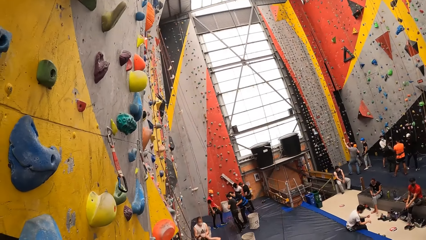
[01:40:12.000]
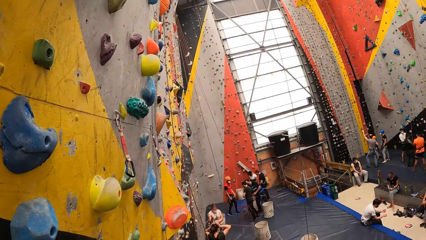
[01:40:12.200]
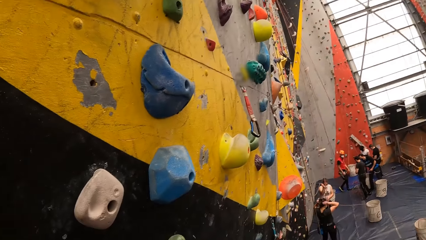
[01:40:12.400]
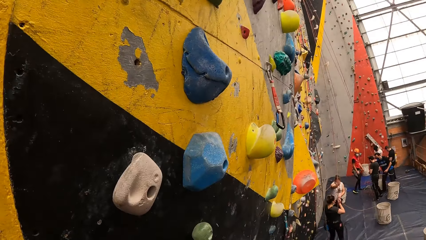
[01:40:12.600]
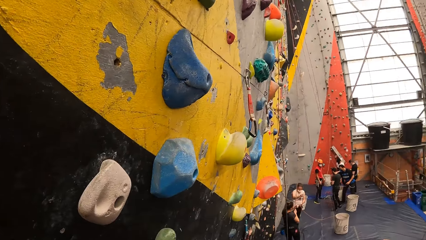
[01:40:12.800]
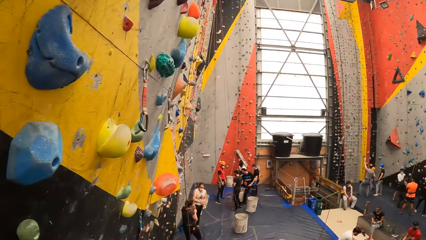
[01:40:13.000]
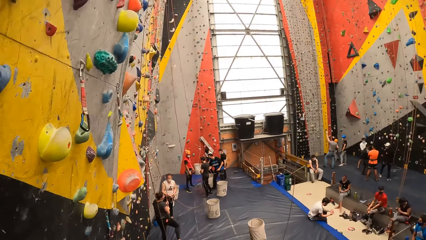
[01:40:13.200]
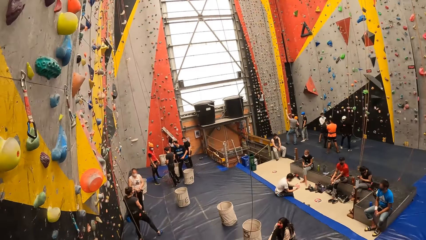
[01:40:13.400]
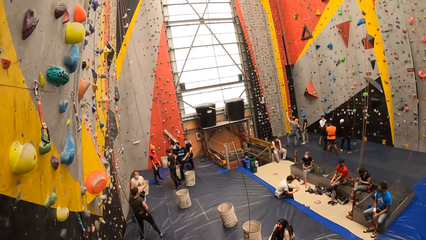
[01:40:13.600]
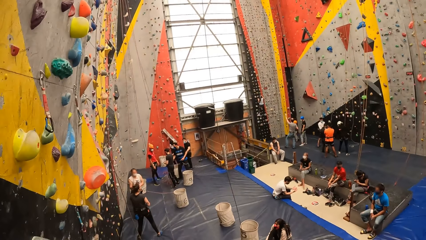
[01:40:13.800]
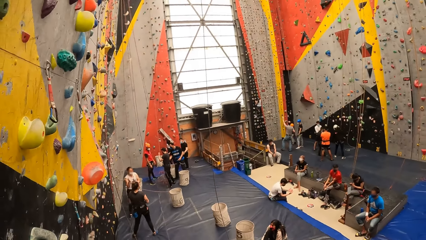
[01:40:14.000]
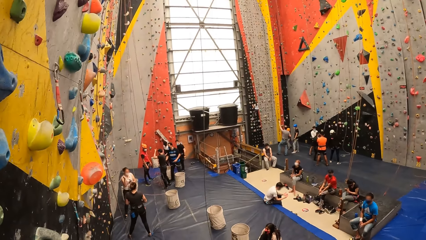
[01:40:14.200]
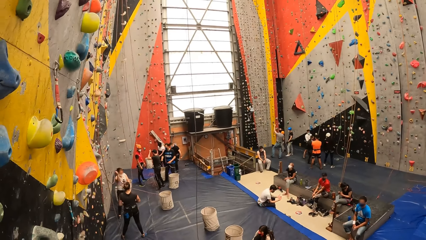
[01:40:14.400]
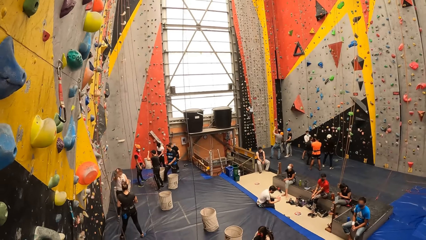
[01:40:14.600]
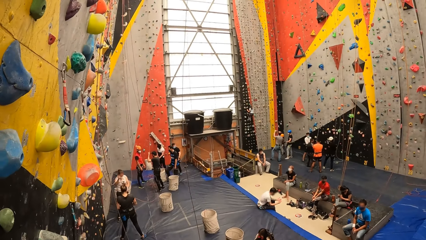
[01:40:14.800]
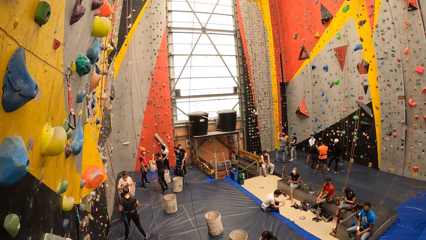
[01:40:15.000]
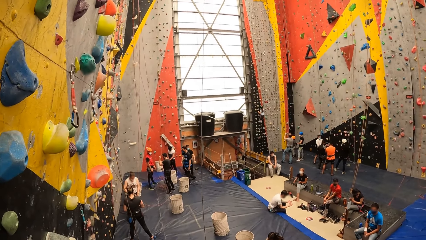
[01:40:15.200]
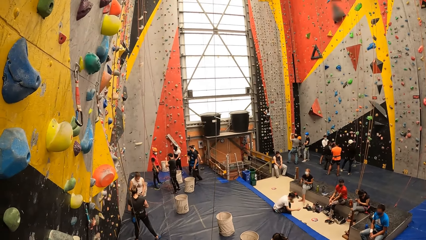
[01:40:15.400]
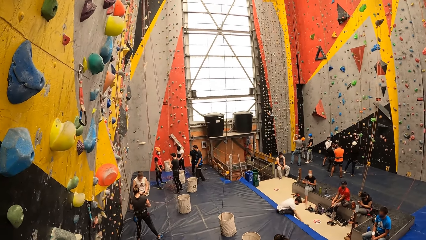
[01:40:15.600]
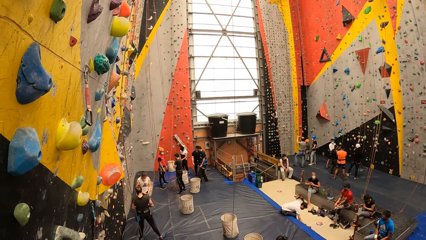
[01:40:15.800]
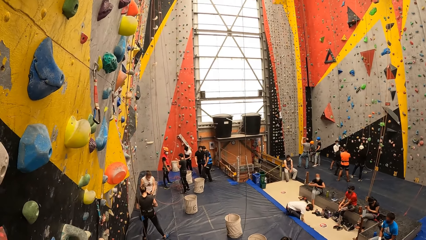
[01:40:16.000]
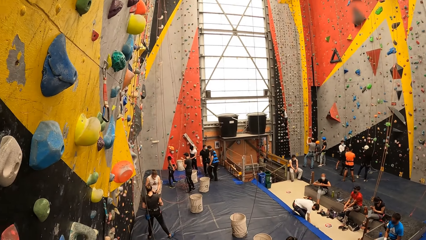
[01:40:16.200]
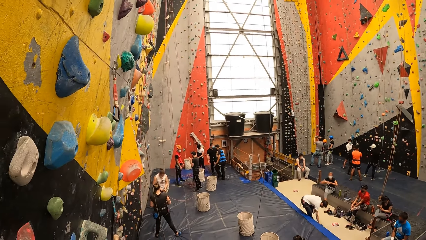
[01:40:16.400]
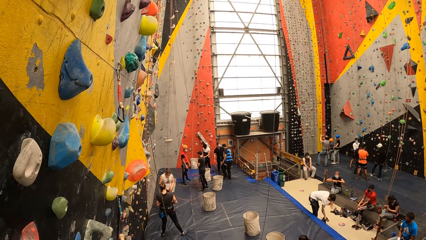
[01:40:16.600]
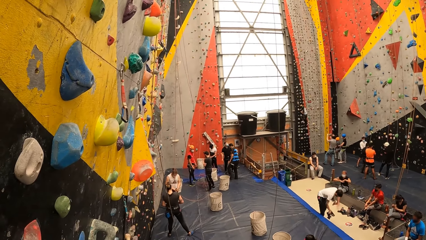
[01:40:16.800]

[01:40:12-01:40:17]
The camera wearer looks around the wall.

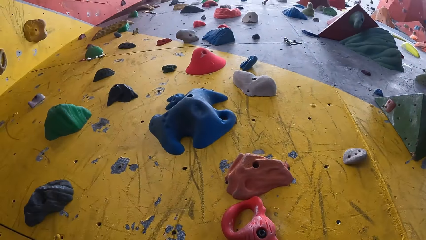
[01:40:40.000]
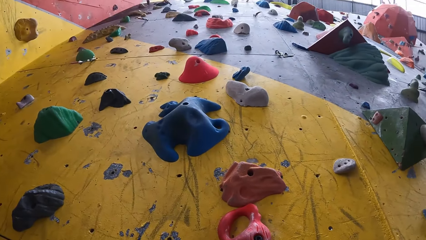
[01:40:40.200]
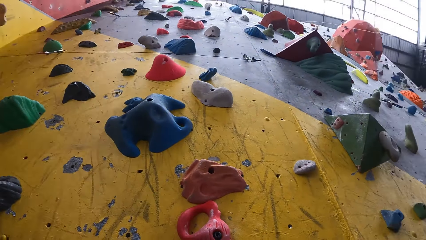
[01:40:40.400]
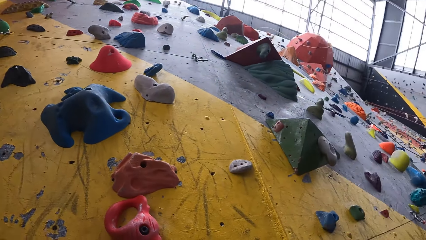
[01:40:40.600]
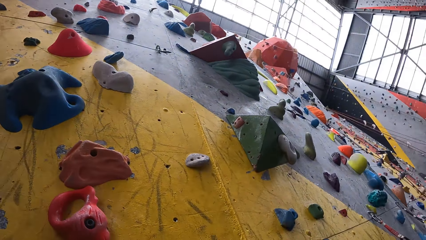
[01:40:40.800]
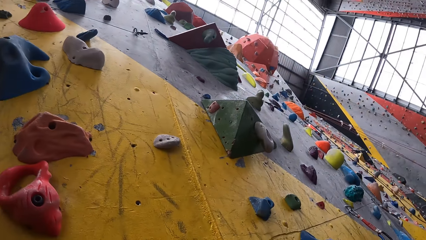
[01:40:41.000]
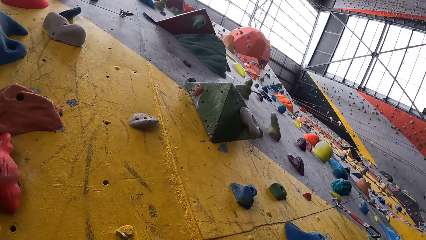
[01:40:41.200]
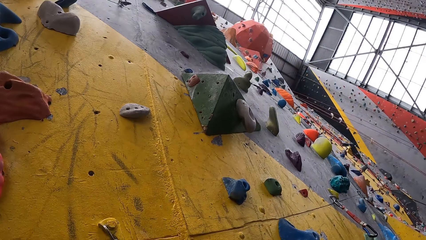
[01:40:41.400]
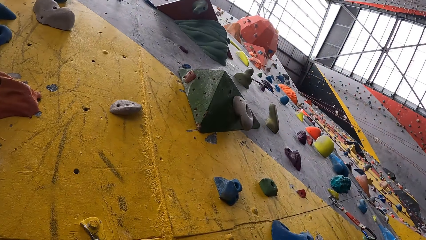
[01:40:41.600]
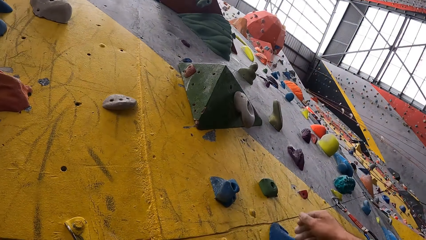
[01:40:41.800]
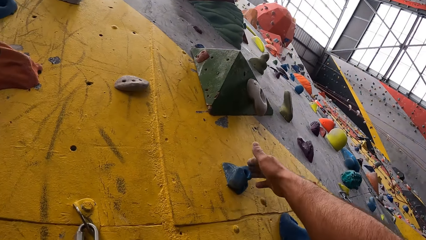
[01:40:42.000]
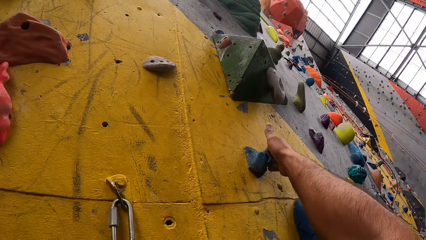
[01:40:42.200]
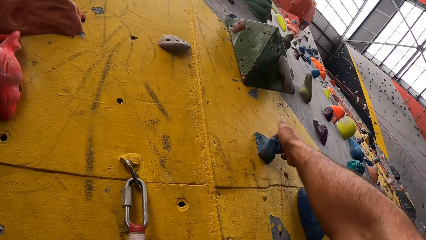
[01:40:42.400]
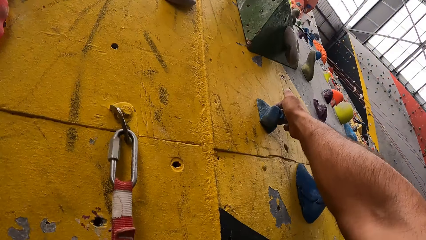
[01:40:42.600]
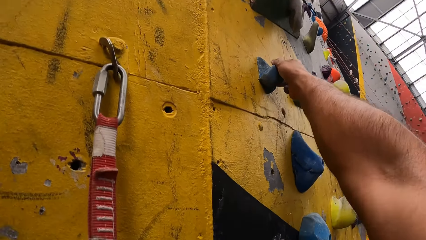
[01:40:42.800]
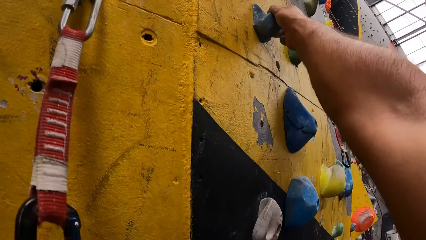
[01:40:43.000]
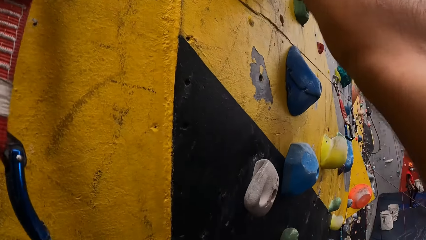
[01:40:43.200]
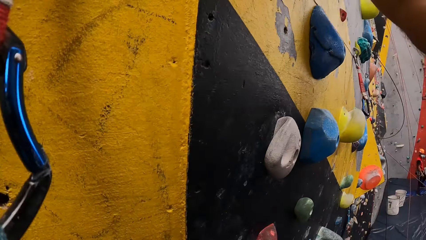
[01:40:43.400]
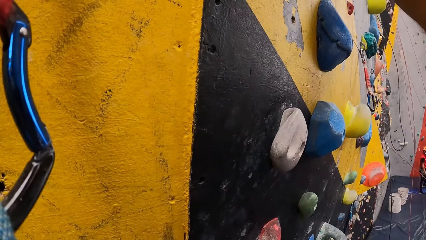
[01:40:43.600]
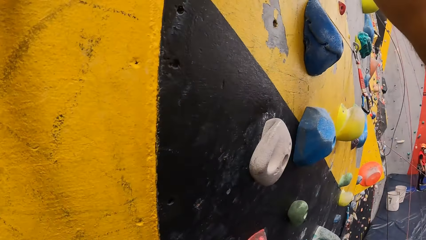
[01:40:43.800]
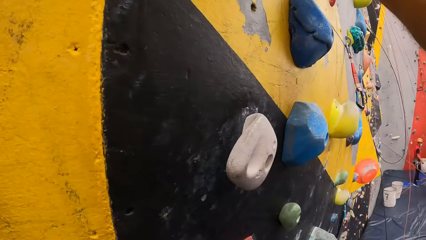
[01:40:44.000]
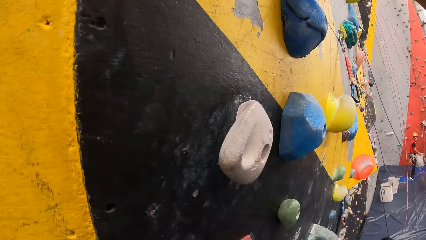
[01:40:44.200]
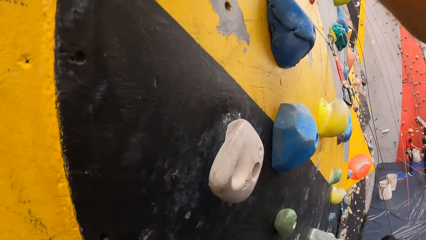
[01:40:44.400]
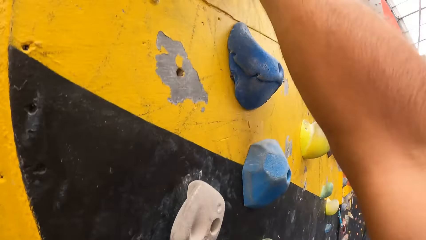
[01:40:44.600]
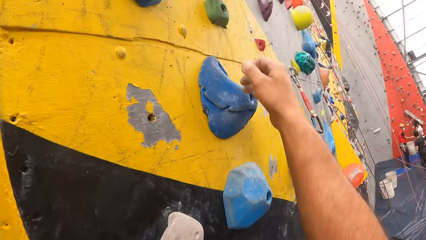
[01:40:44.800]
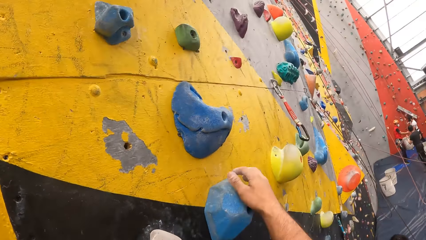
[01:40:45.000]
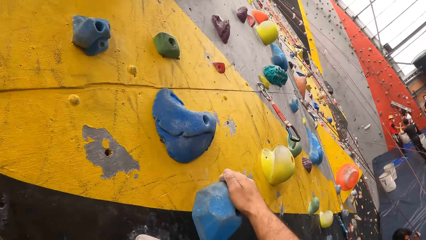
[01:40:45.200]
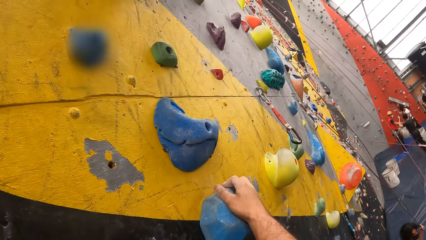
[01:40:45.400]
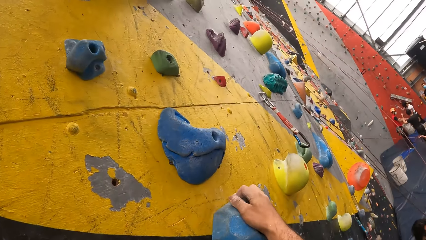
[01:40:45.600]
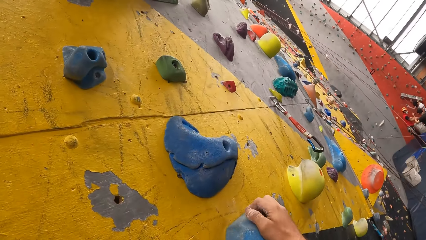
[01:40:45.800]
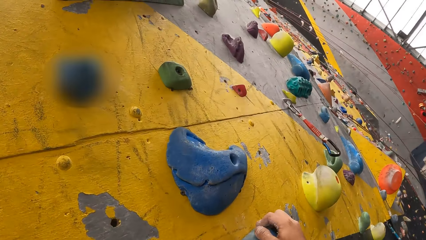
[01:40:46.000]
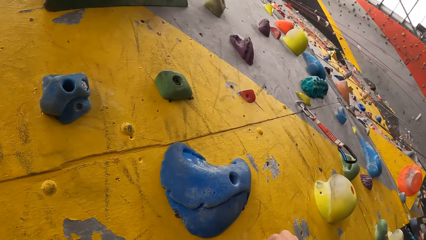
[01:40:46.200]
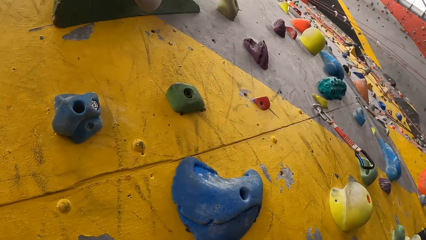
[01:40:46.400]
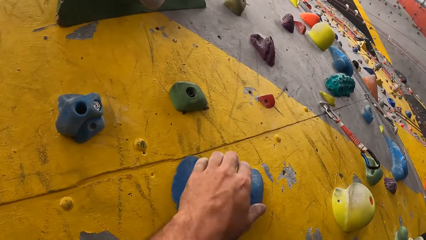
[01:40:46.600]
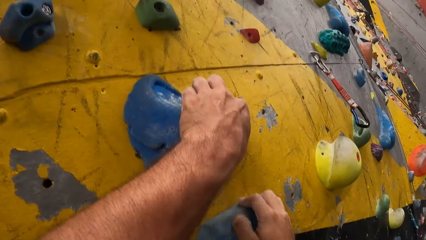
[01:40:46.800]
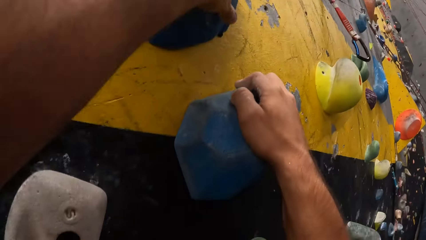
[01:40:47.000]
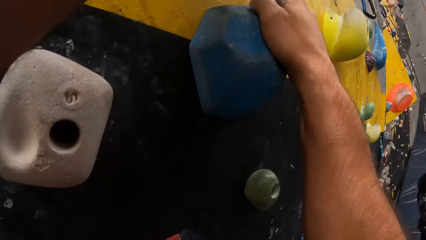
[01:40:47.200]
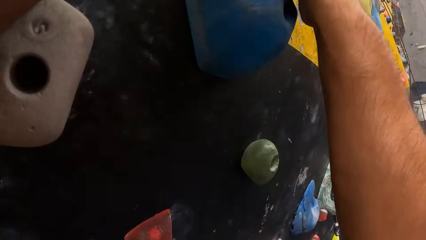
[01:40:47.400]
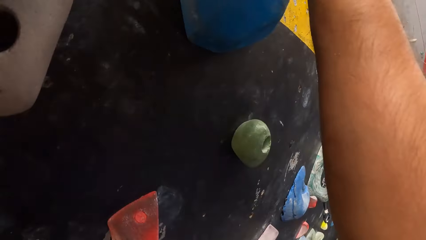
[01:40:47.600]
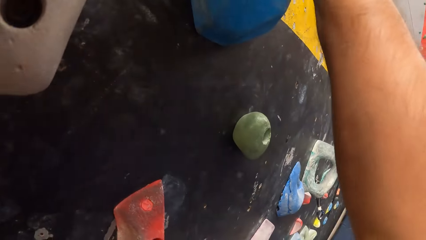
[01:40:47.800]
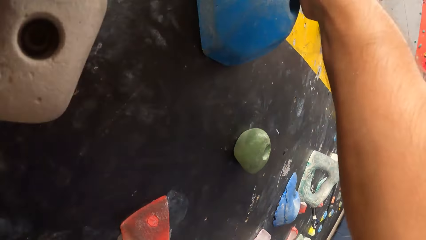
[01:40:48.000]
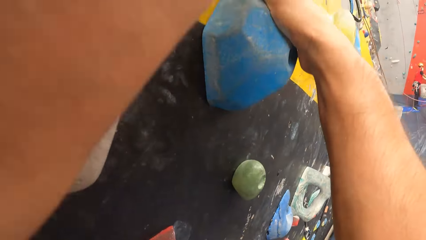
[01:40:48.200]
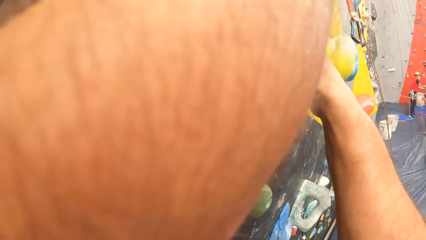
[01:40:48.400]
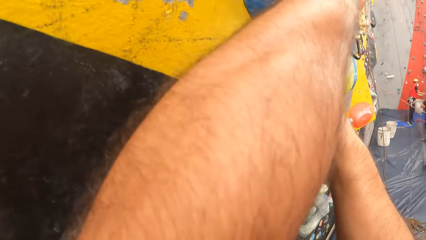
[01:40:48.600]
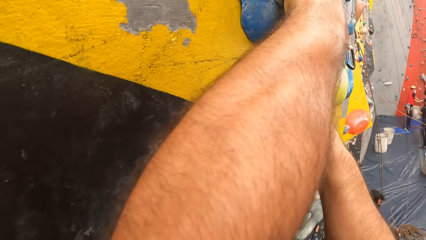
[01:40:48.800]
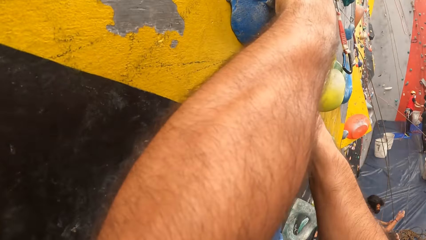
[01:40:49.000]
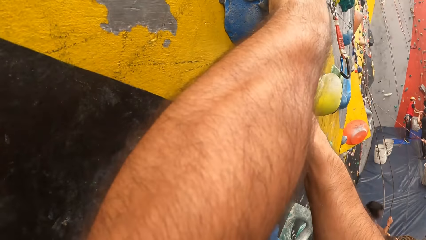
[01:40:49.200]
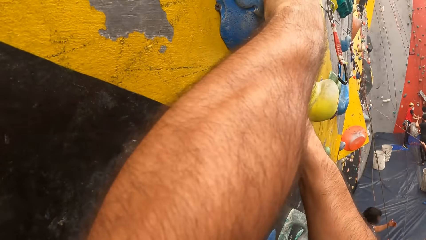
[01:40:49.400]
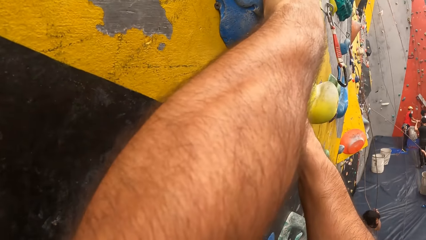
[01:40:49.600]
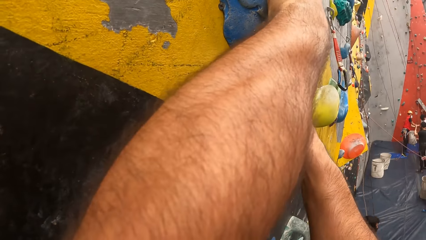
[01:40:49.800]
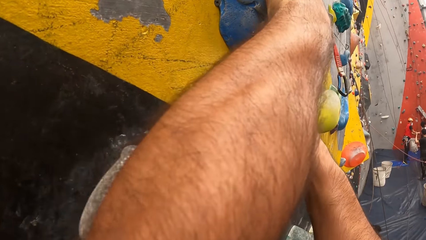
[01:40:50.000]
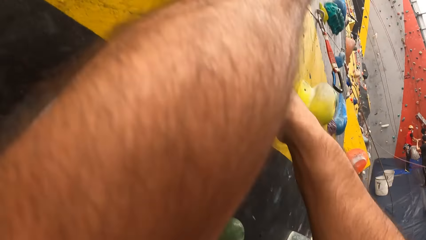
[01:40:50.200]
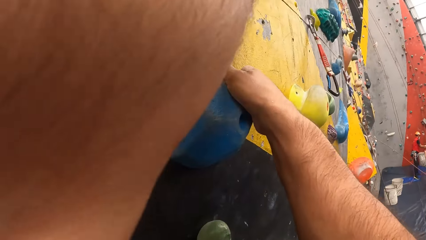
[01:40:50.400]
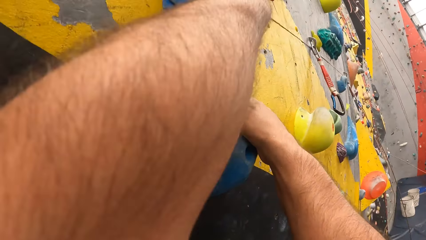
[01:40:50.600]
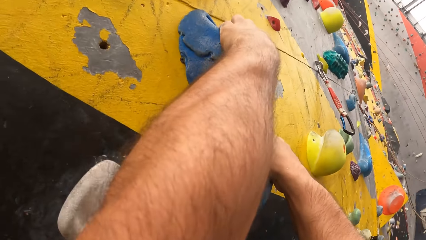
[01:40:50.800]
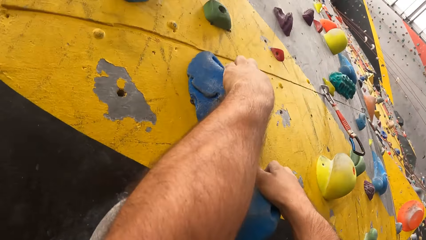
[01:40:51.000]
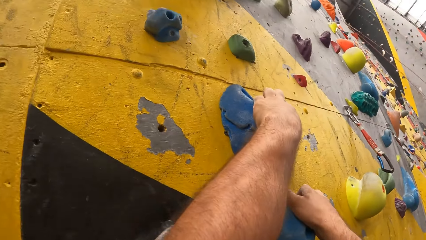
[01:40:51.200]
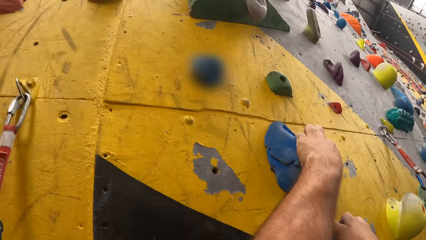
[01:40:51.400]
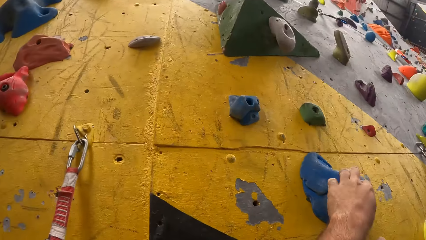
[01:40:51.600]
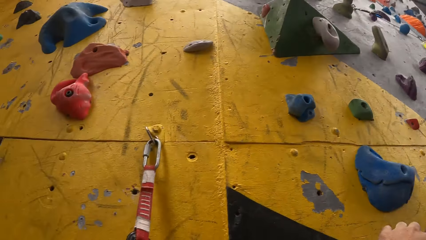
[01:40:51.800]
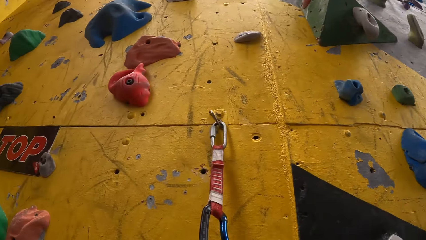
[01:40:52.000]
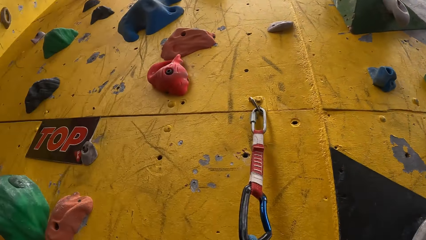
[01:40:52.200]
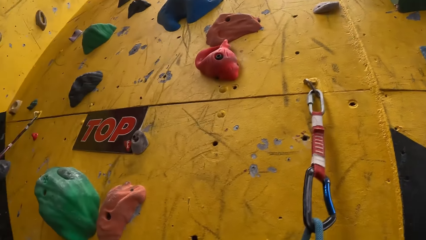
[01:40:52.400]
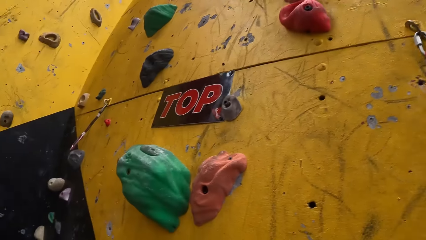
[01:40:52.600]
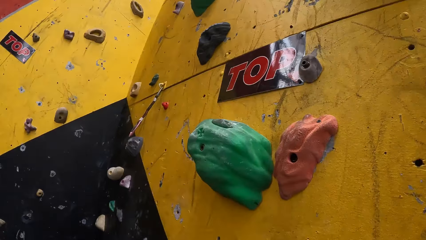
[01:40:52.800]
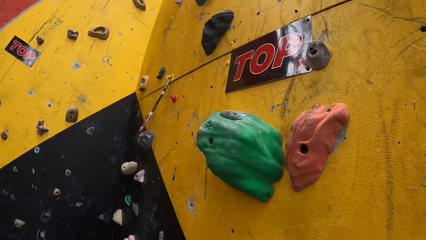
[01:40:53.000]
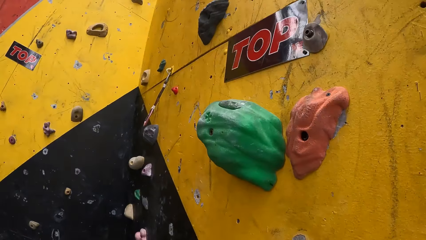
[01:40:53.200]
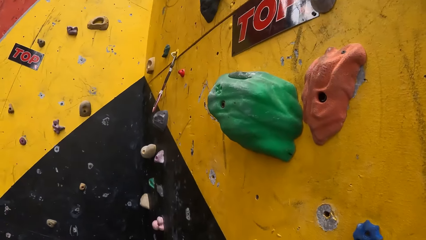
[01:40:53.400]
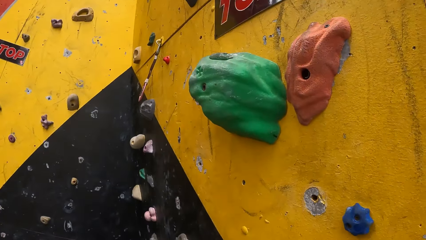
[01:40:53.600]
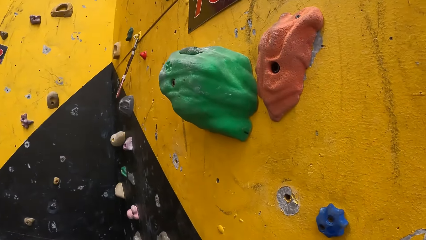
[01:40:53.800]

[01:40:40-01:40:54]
The camera wearer moves their hand up and holds the rock wall. They climb up the wall climb challenge. They move their hand down and touch the rock wall. They move their hand up and hold the rock wall. They look down, look up, move their hand down and look around.
